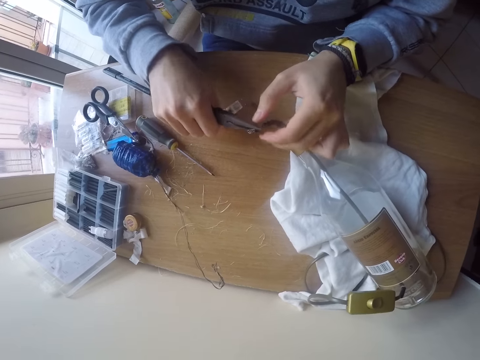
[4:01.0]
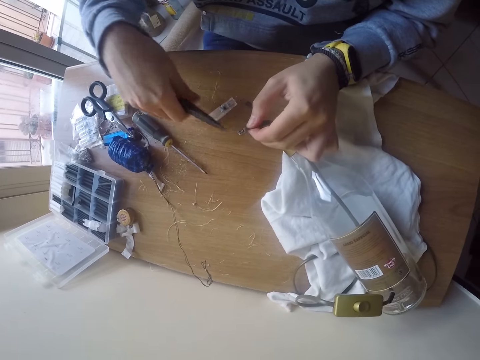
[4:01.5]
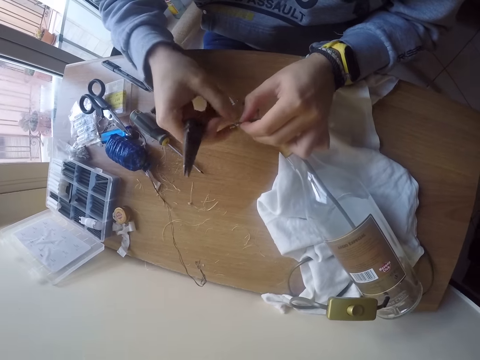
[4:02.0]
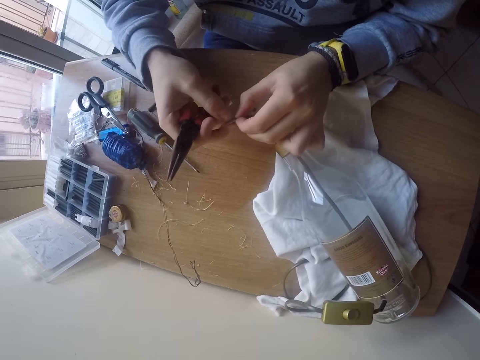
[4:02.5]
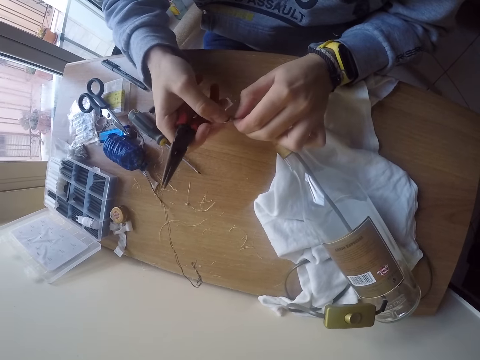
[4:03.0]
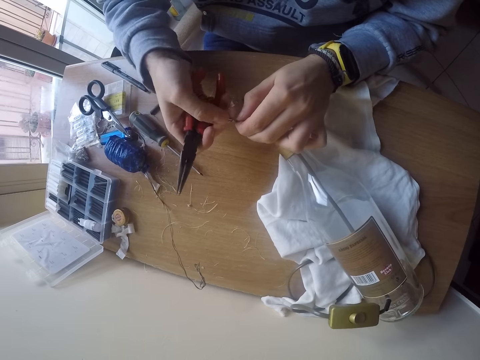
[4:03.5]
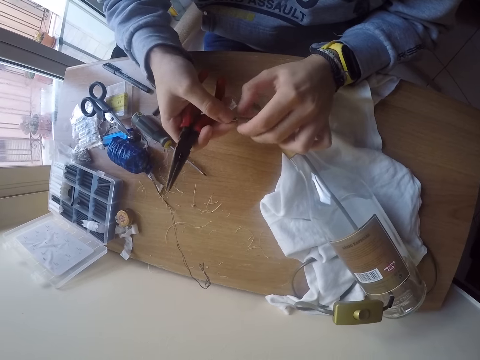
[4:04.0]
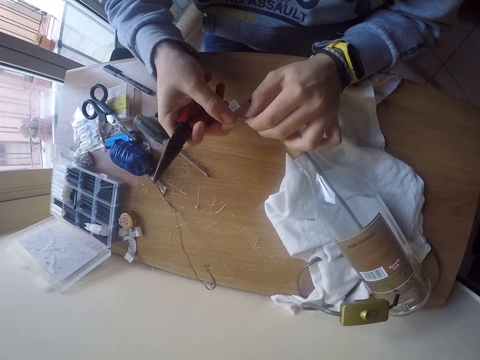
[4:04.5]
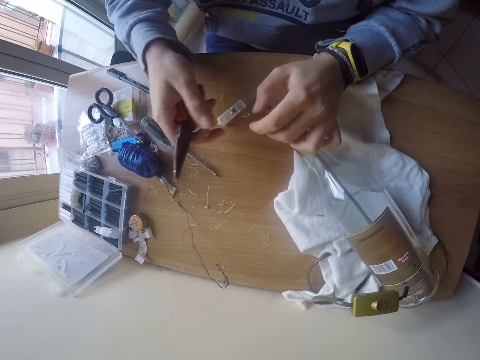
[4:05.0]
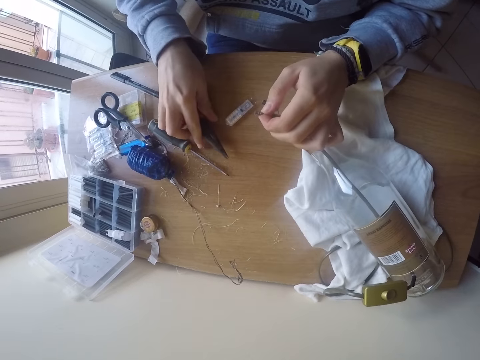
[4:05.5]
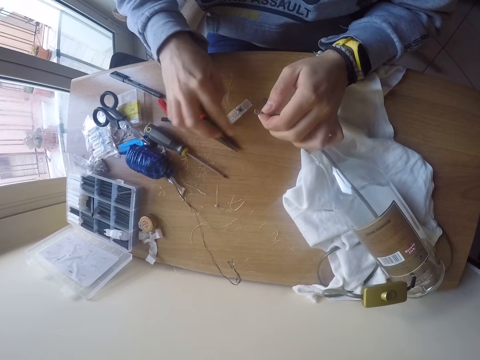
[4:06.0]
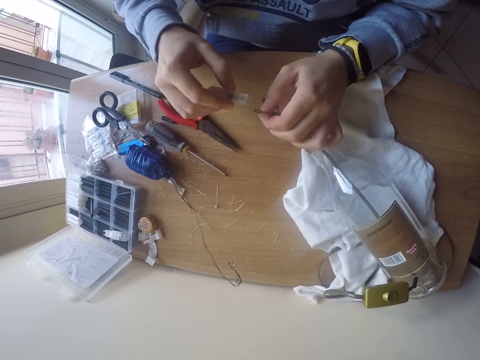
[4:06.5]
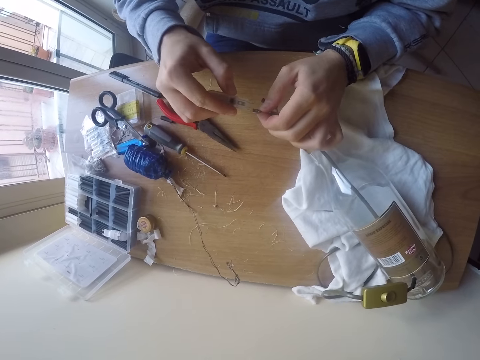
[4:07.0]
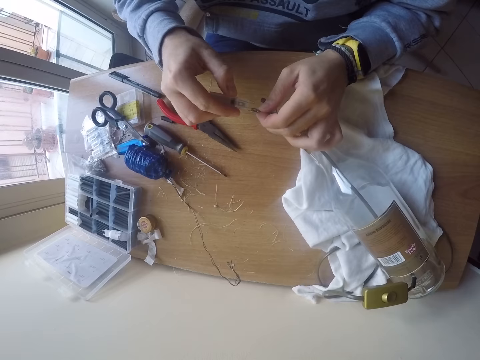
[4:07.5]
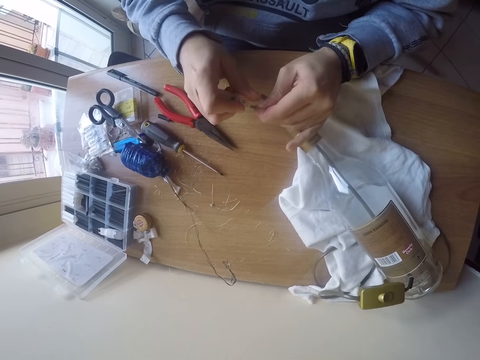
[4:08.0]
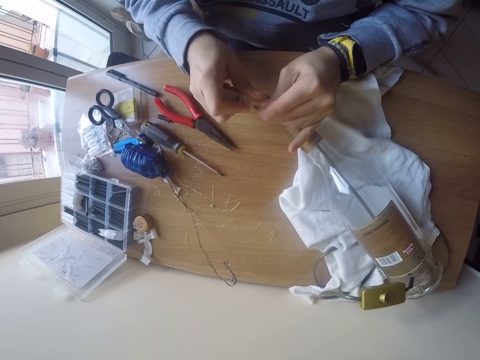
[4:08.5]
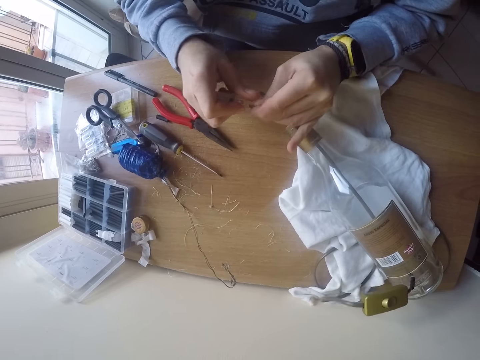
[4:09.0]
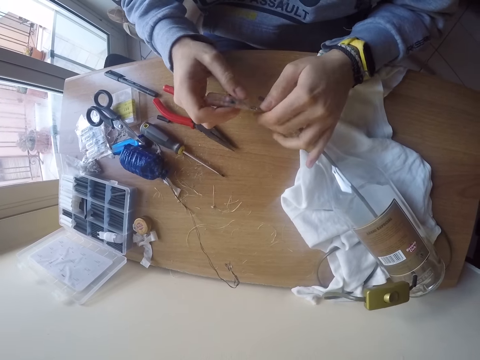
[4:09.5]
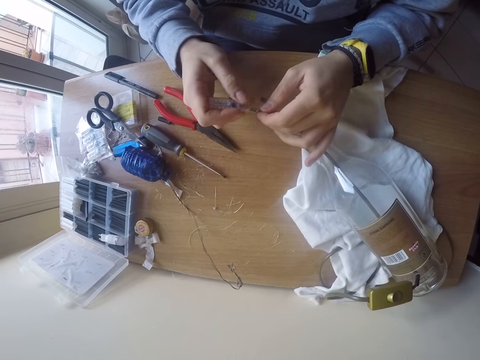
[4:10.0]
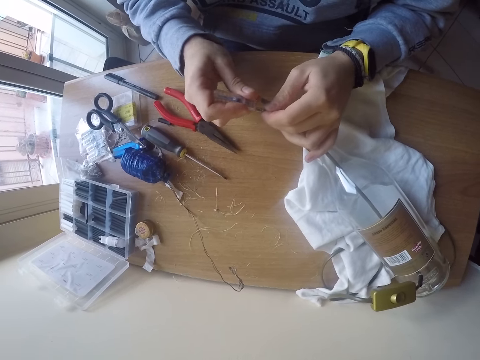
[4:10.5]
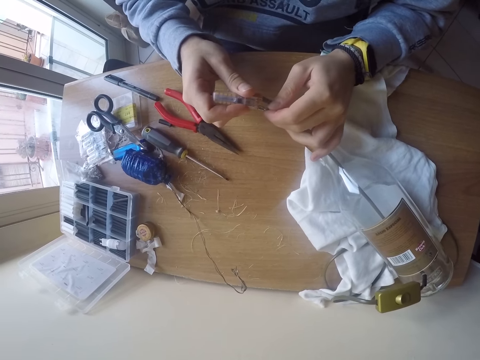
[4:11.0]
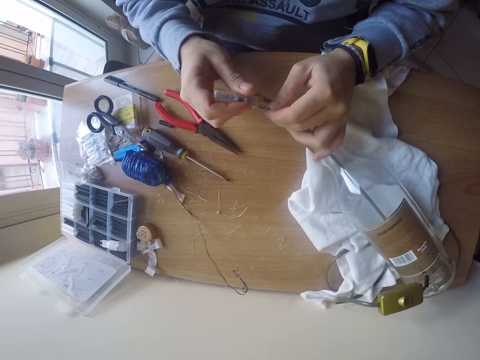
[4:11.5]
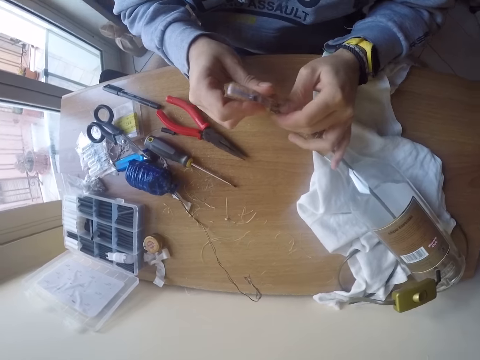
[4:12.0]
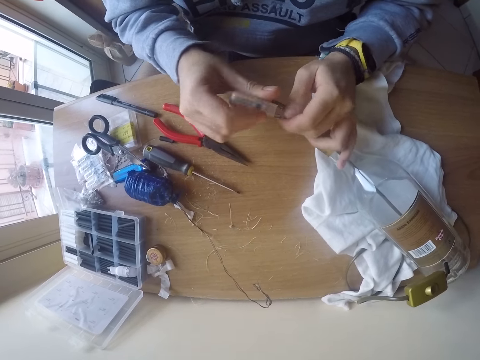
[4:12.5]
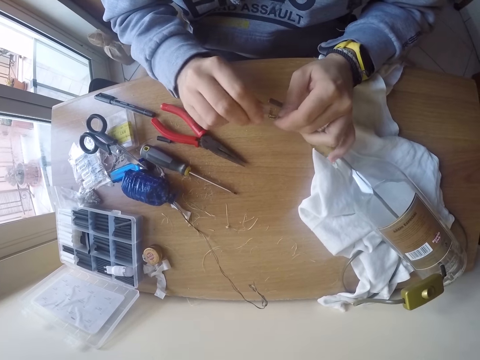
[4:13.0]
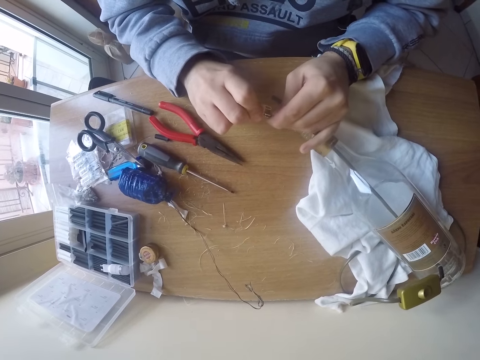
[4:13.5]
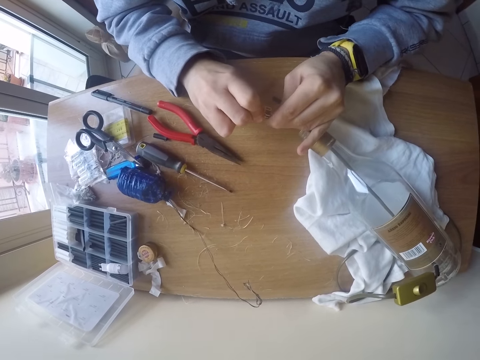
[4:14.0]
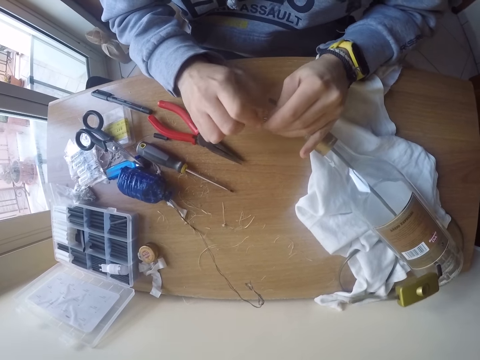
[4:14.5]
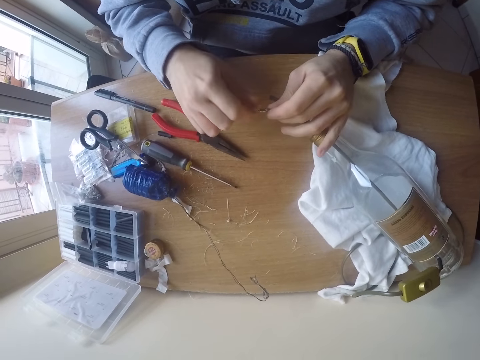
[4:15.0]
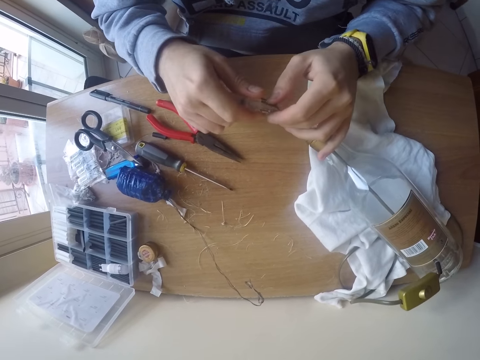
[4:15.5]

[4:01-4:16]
The camera wearer holds the cable with his left hand. He holds the cable with both hands. He aligns the wires. He drops the plier on the table with his right hand. He lifts the conductor from the table with his right hand. He places the conductor on the cable with both hands.

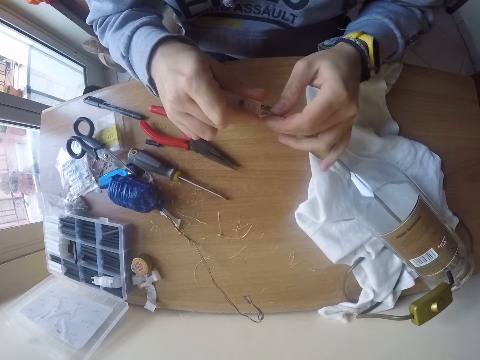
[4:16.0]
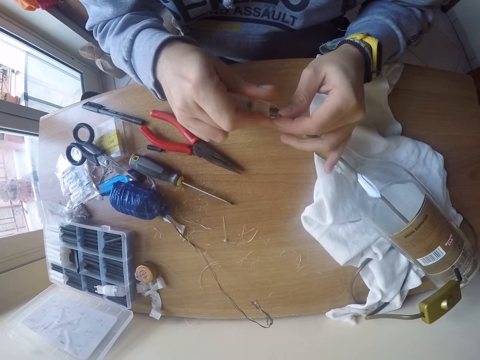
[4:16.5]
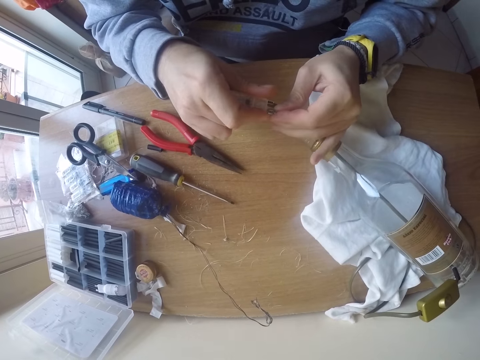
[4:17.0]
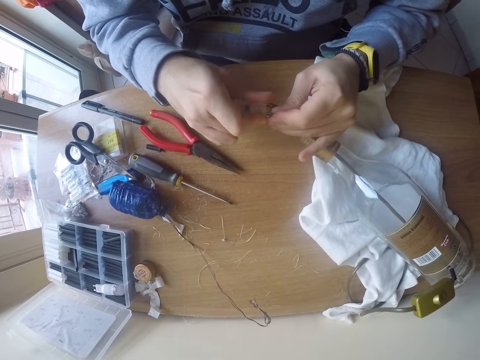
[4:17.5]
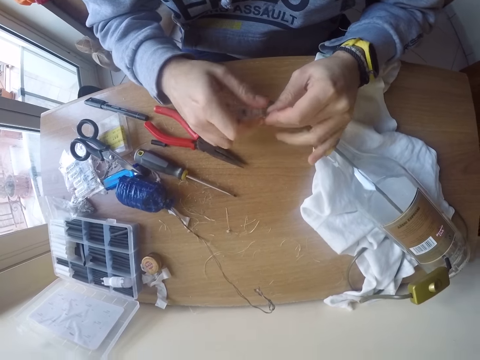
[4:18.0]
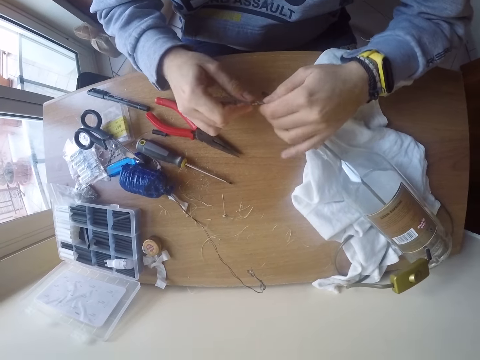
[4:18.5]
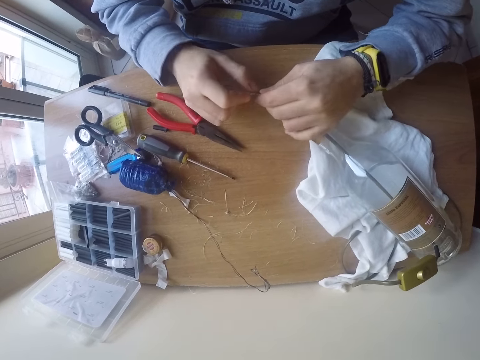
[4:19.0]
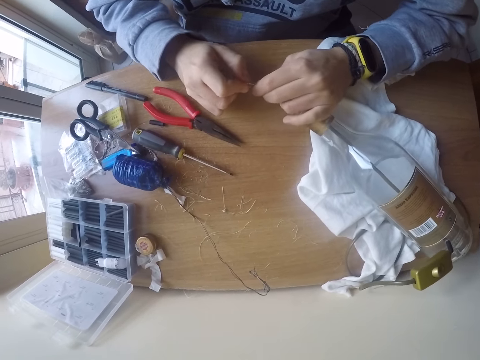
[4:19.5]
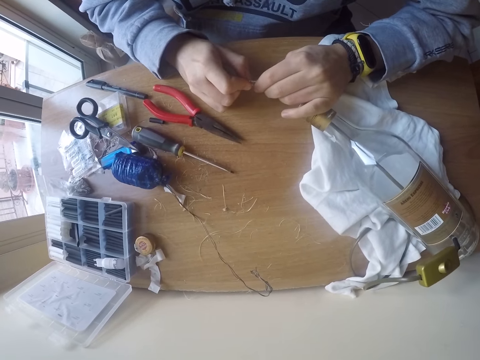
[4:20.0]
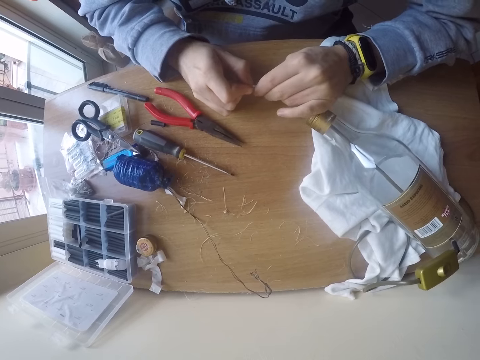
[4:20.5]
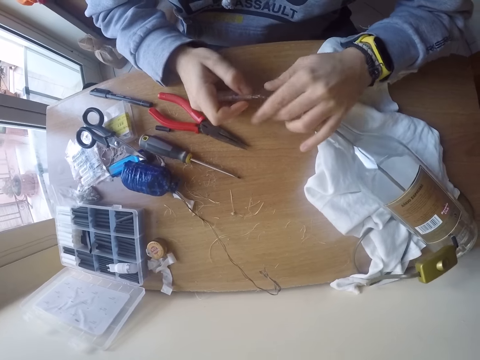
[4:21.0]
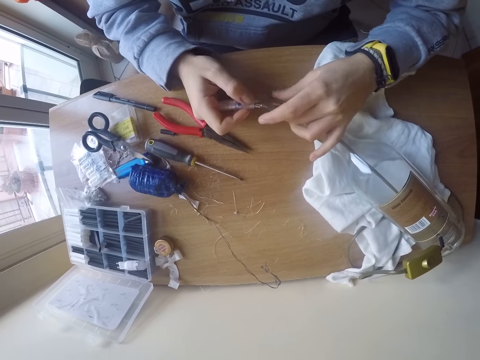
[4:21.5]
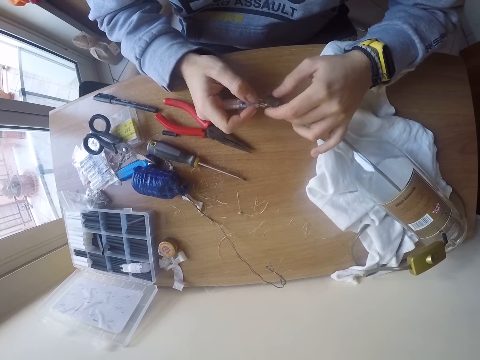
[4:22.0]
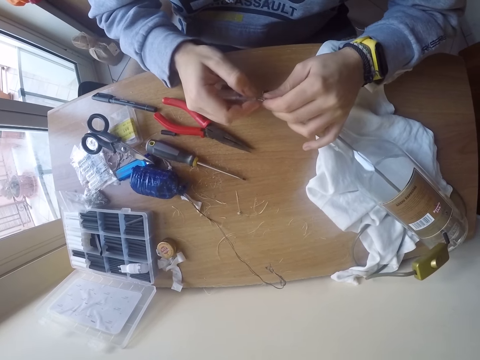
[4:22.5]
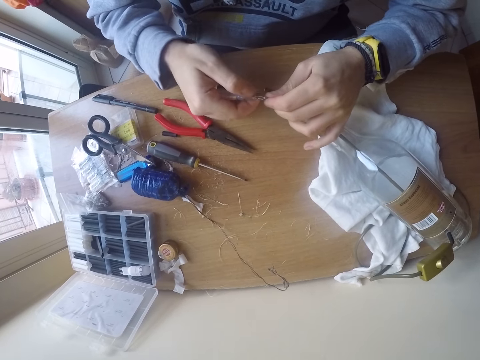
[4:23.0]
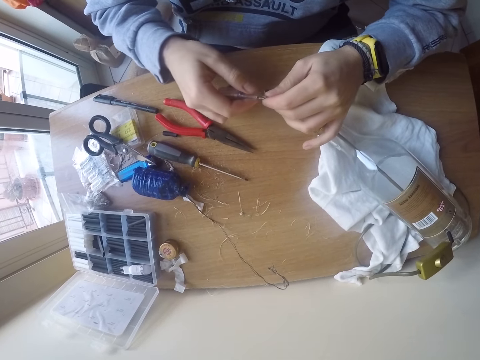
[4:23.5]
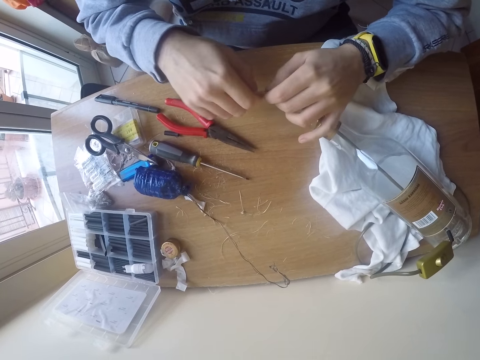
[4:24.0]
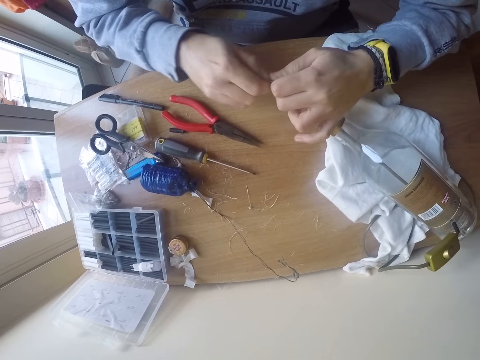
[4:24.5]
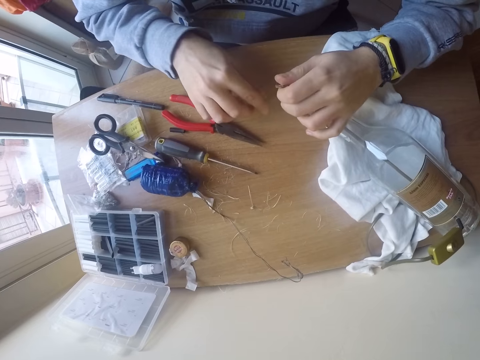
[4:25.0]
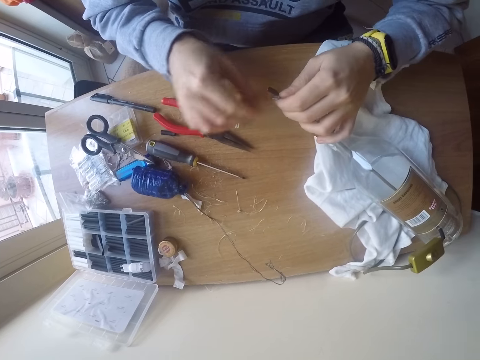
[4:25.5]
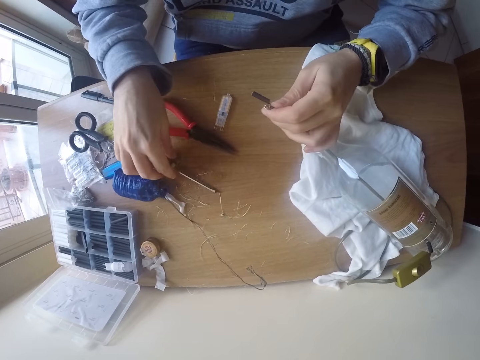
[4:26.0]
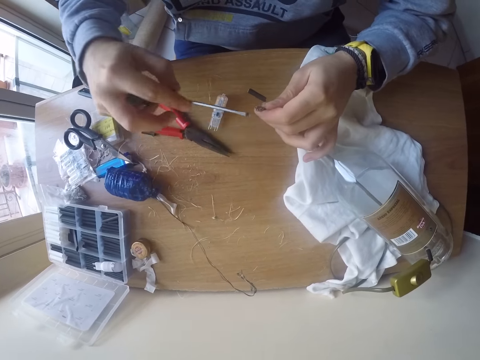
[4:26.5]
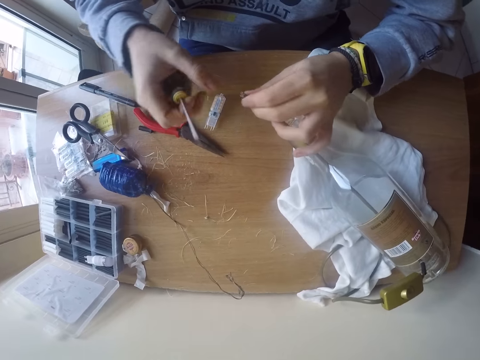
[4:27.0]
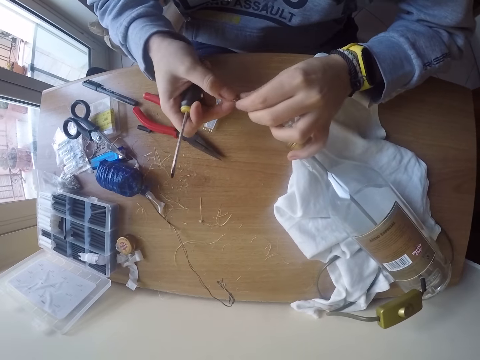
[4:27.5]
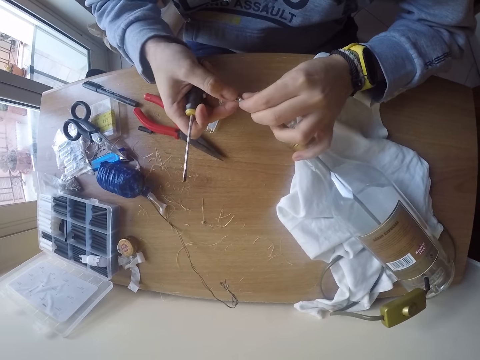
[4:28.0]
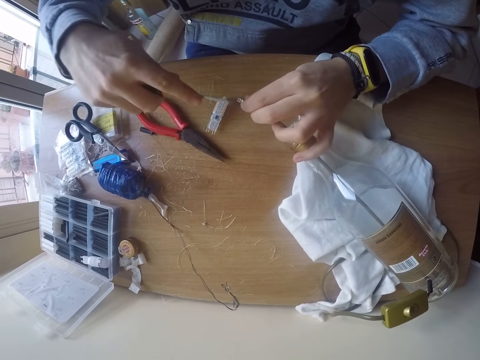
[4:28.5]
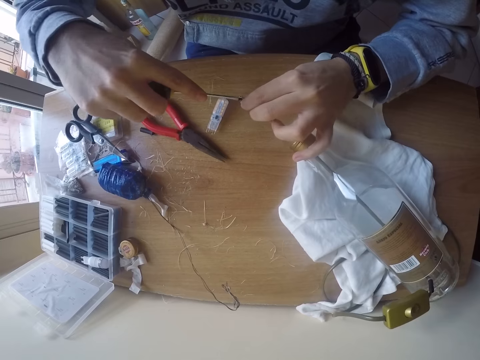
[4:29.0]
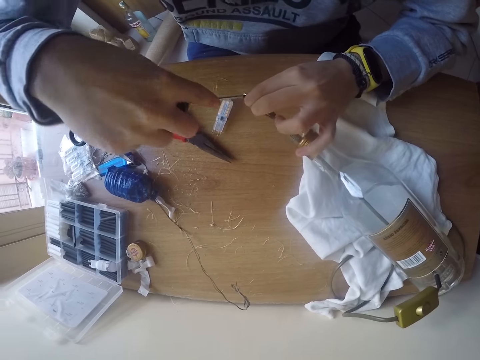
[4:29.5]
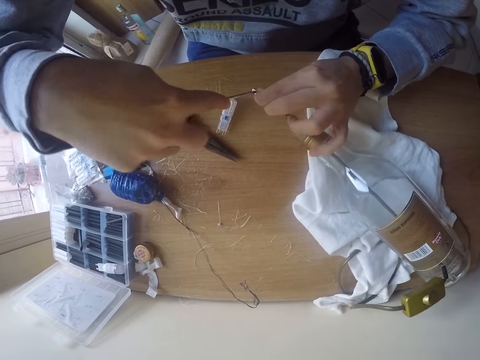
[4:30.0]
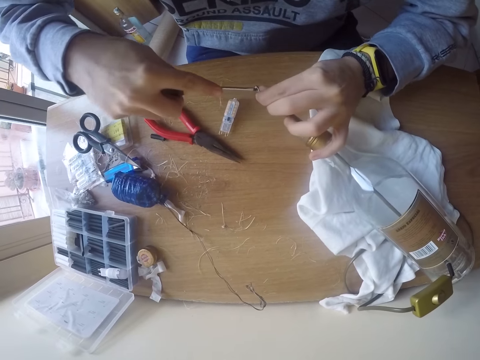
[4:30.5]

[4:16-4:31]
The camera wearer removes the conductor from the cable with both hands. He places the conductor on the table with his right hand. He lifts the screwdriver from the table with his right hand. He holds the cable with both hands. He aligns the wires. He adjusts the cable with the screwdriver in his right hand. He inserts the screwdriver in the cable.
